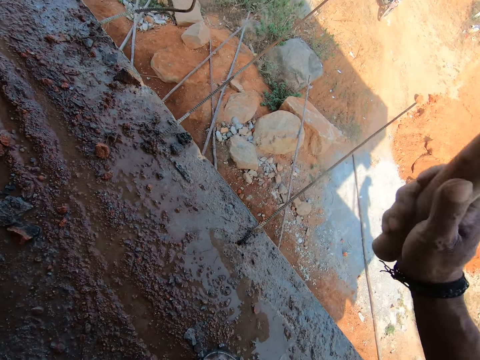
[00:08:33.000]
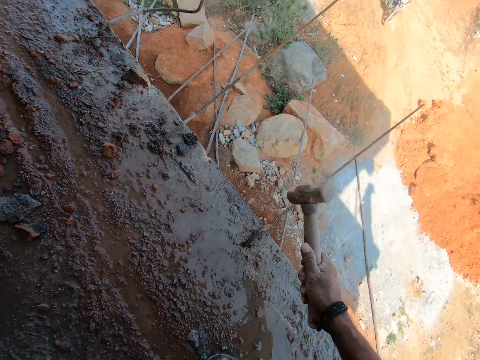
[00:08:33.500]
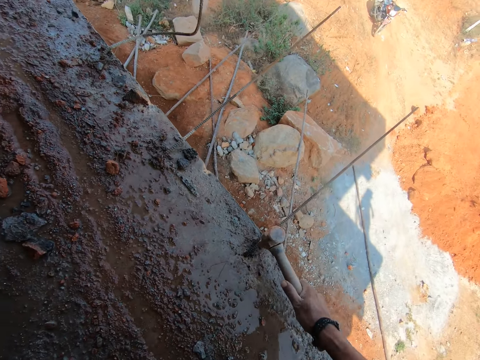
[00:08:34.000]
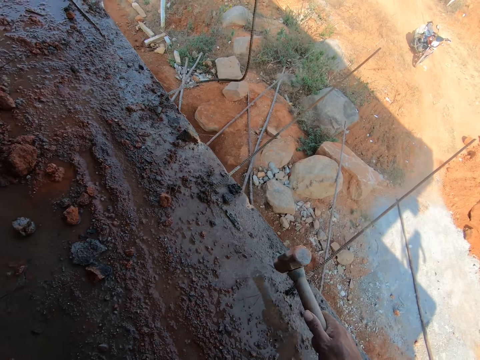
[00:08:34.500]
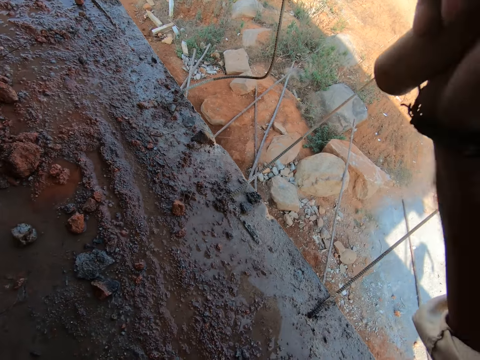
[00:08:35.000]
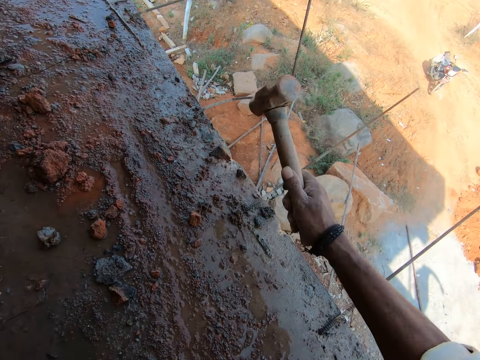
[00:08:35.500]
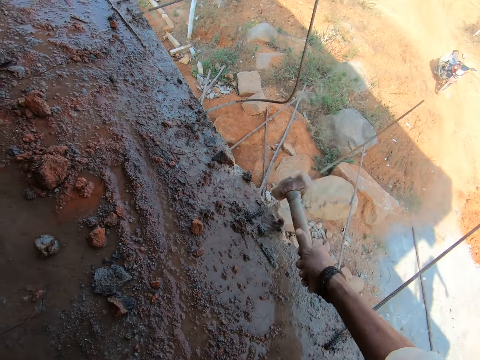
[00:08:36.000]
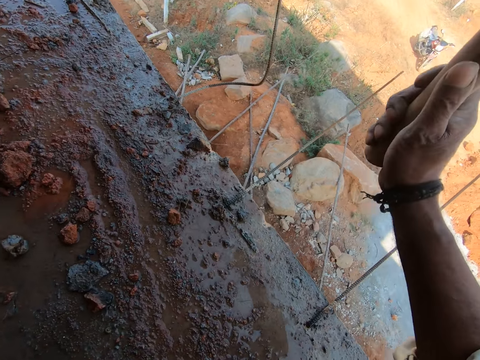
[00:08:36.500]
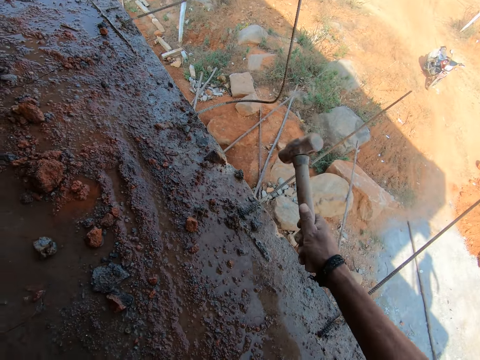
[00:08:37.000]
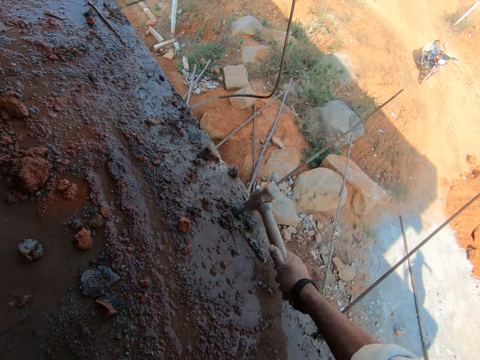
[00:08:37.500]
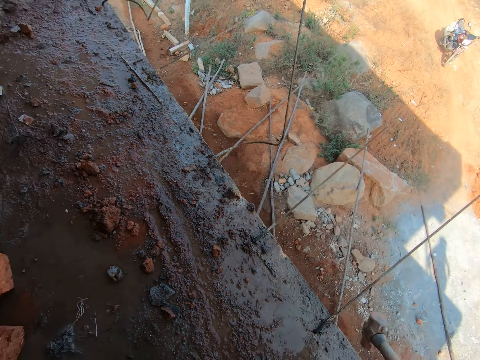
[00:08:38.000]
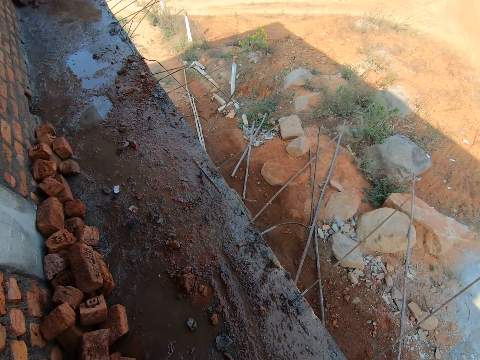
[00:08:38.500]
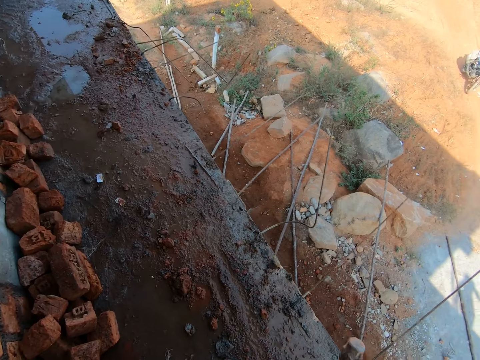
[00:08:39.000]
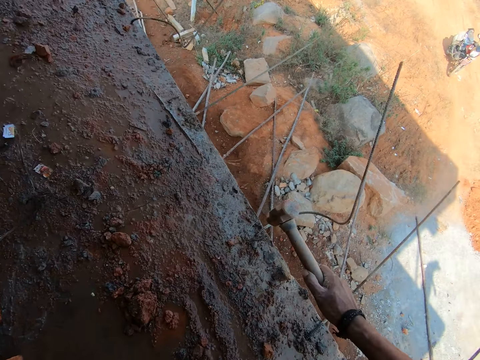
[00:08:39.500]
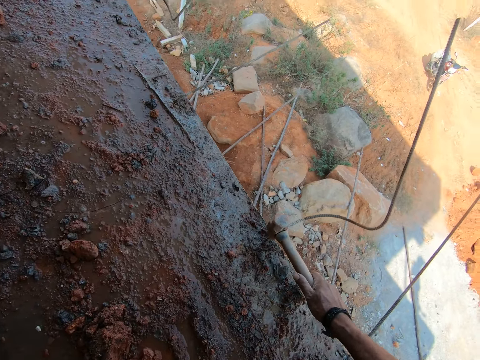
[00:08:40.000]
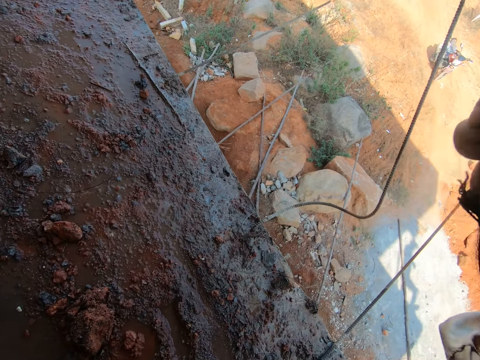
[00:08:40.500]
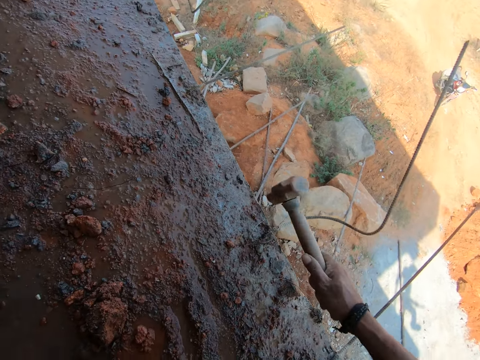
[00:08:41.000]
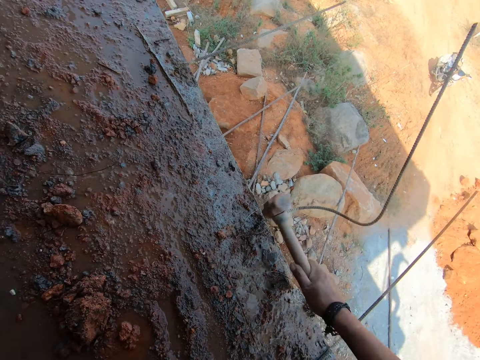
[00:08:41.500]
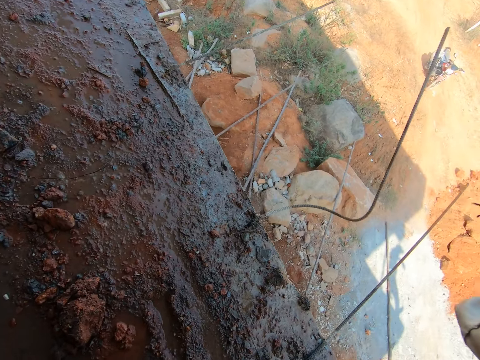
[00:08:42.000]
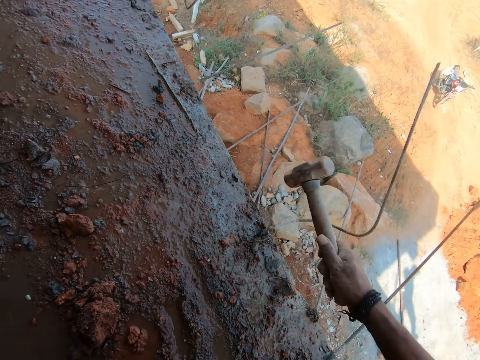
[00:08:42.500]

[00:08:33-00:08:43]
The camera wearer moves forward. They hit the floor with a hammer.

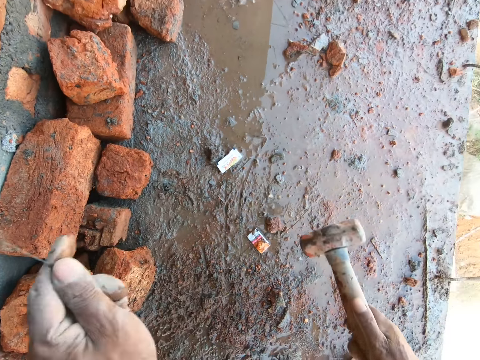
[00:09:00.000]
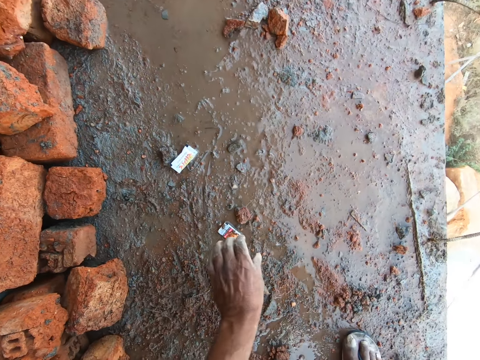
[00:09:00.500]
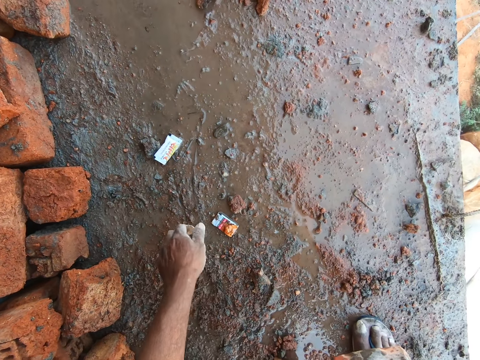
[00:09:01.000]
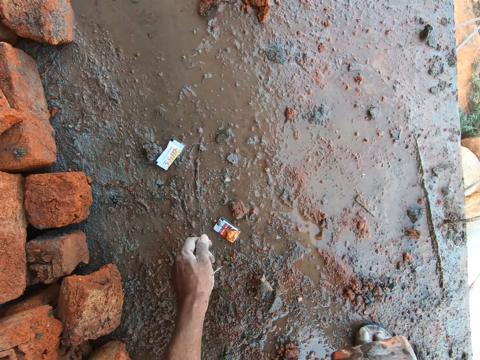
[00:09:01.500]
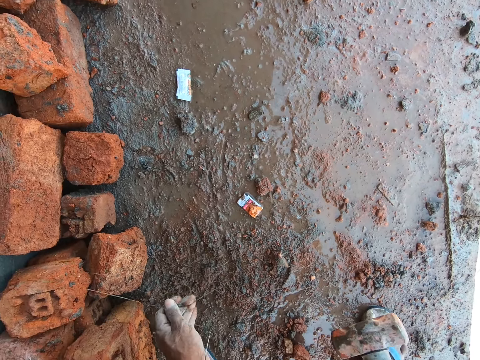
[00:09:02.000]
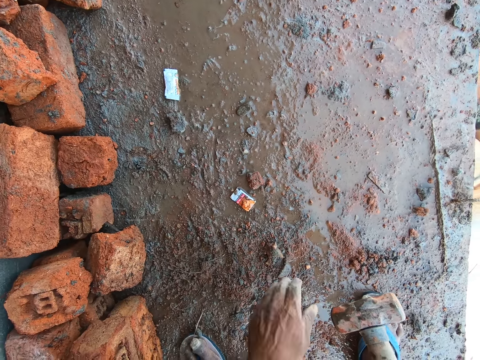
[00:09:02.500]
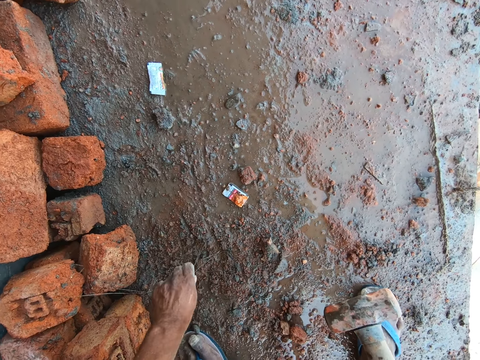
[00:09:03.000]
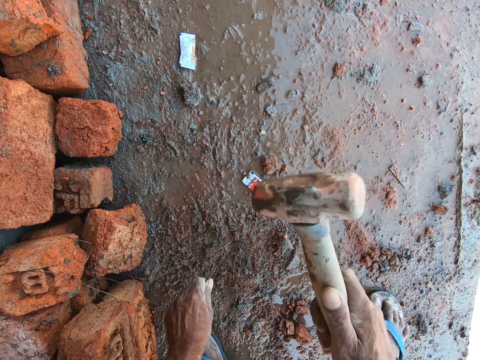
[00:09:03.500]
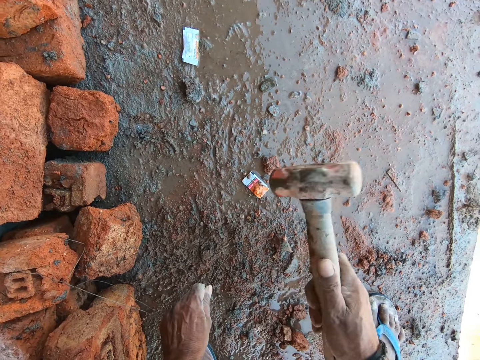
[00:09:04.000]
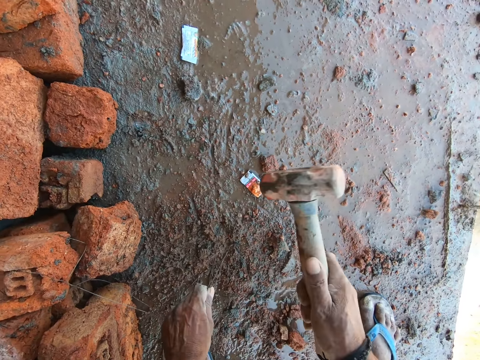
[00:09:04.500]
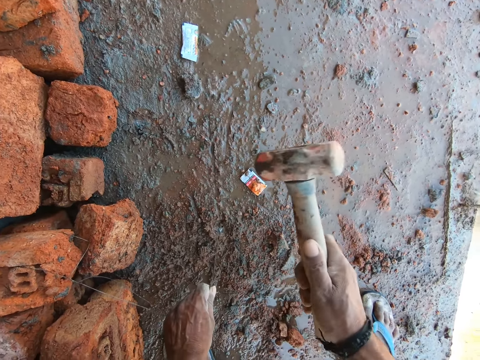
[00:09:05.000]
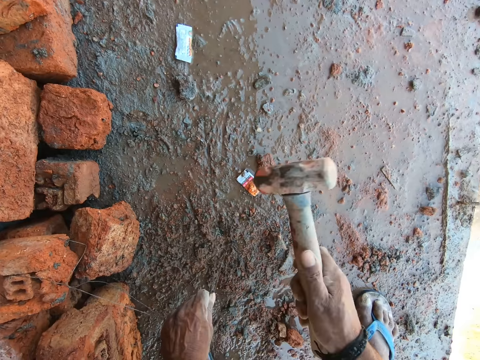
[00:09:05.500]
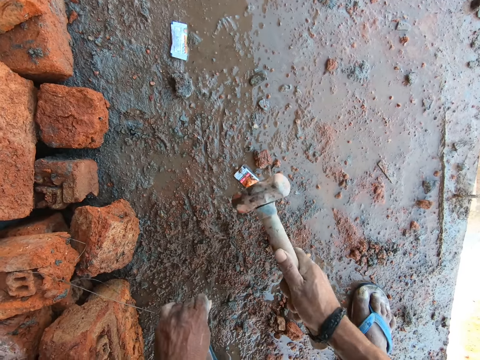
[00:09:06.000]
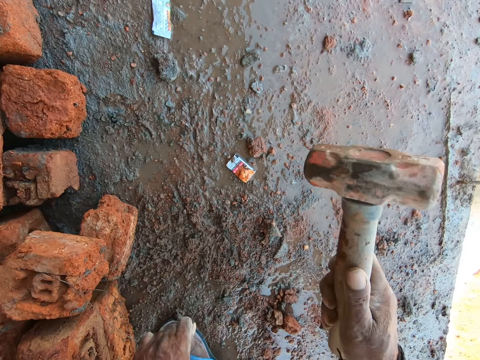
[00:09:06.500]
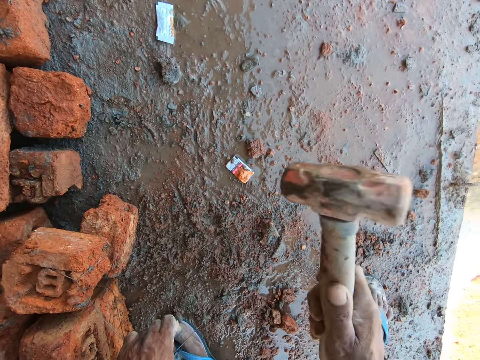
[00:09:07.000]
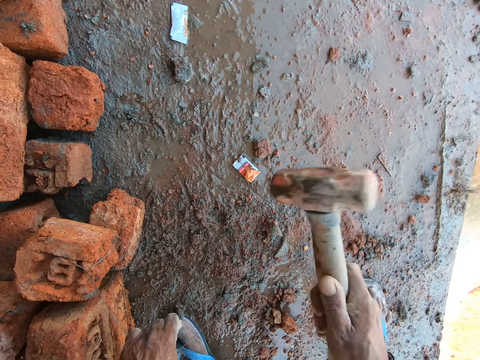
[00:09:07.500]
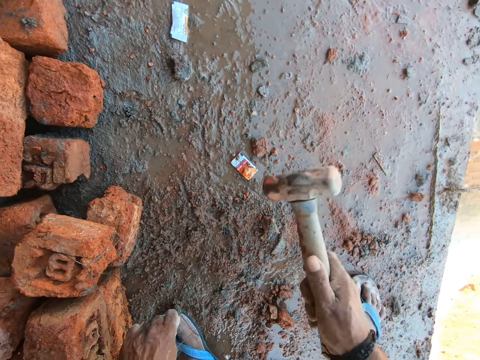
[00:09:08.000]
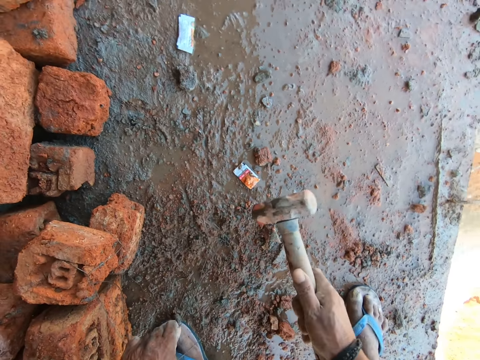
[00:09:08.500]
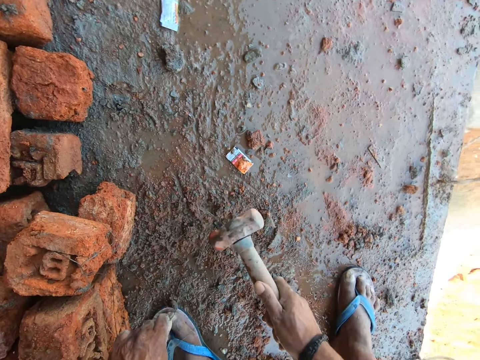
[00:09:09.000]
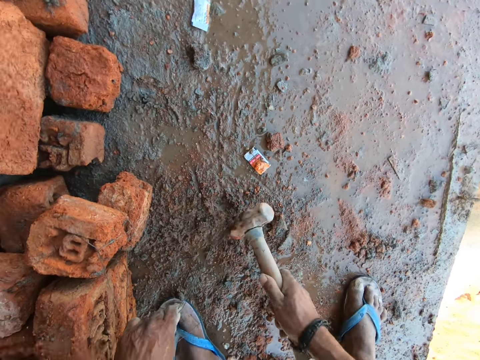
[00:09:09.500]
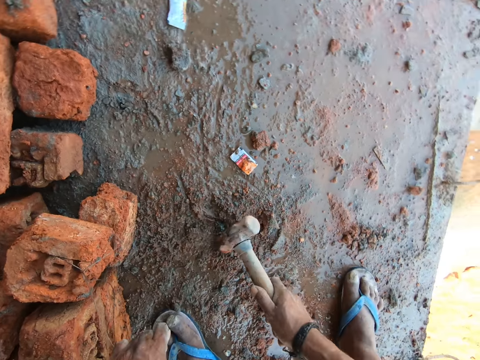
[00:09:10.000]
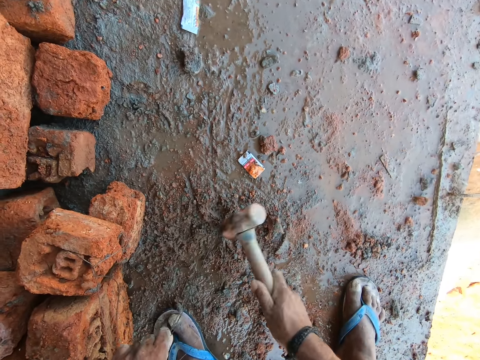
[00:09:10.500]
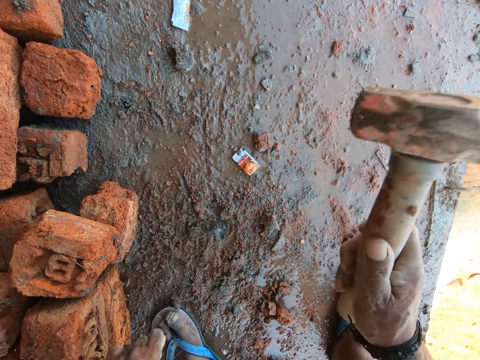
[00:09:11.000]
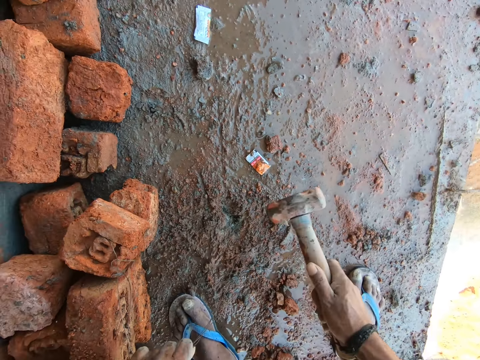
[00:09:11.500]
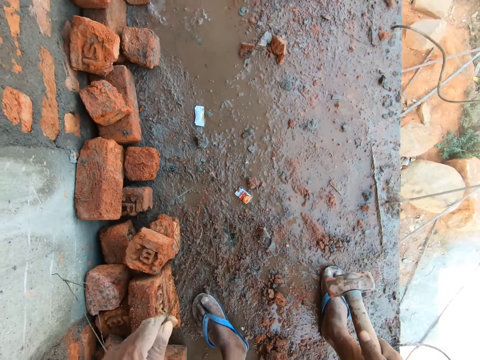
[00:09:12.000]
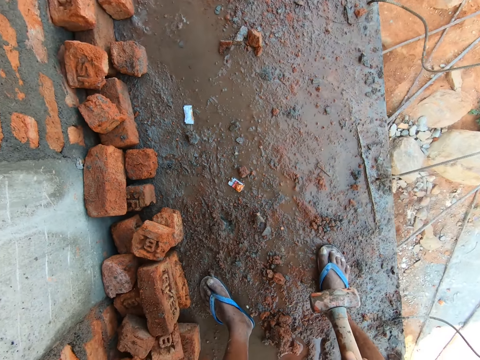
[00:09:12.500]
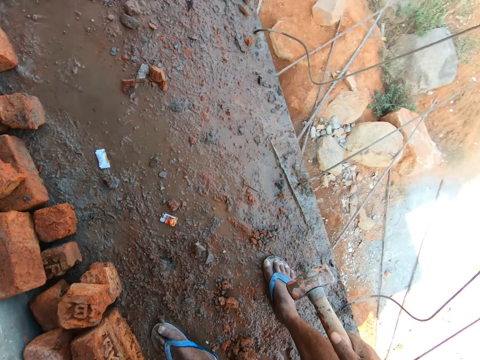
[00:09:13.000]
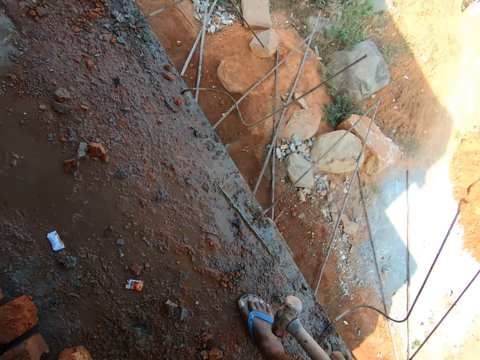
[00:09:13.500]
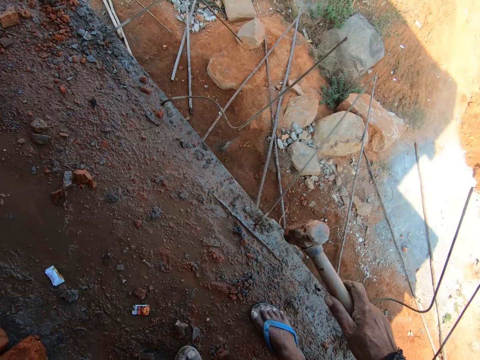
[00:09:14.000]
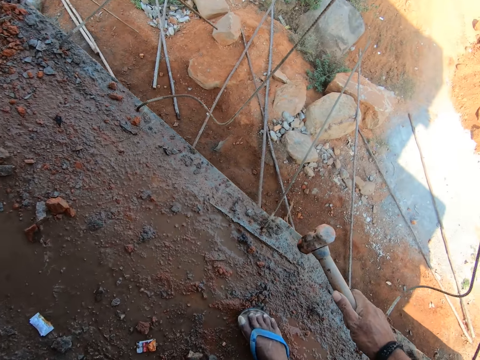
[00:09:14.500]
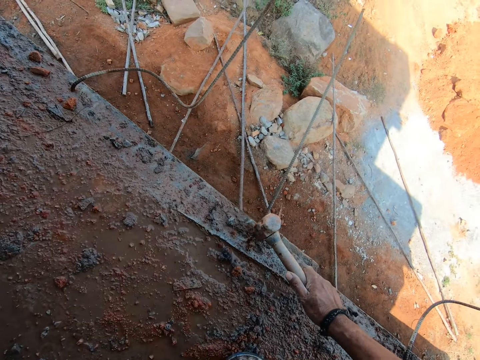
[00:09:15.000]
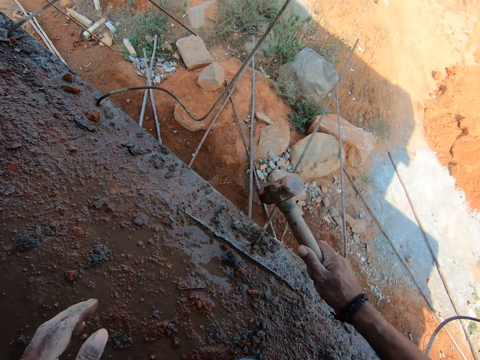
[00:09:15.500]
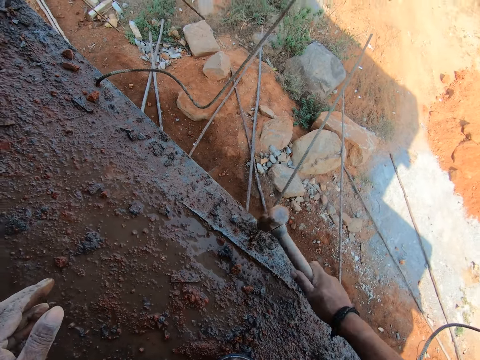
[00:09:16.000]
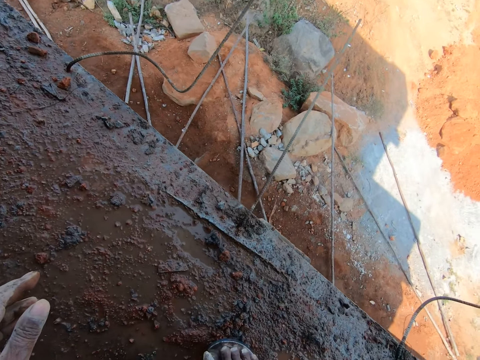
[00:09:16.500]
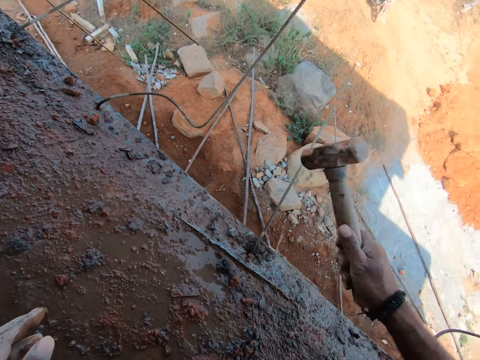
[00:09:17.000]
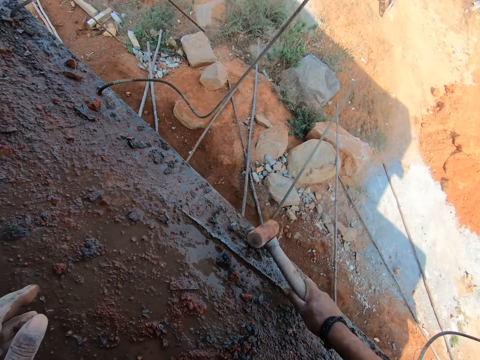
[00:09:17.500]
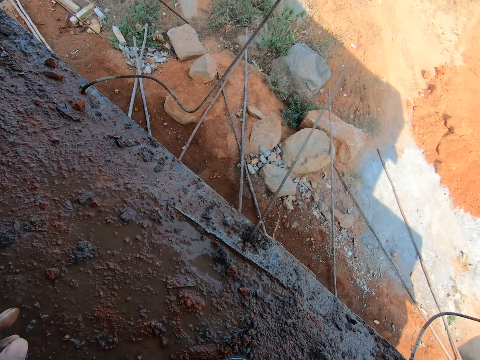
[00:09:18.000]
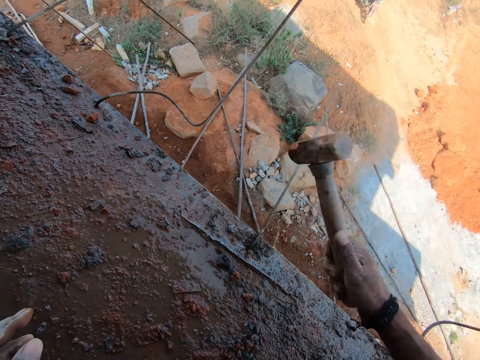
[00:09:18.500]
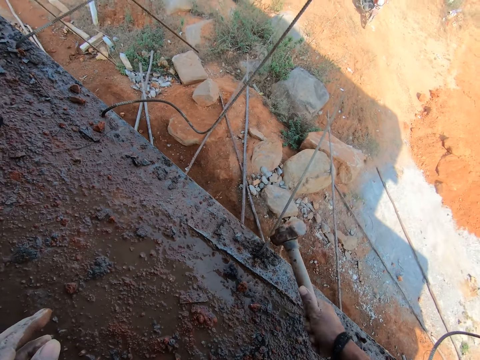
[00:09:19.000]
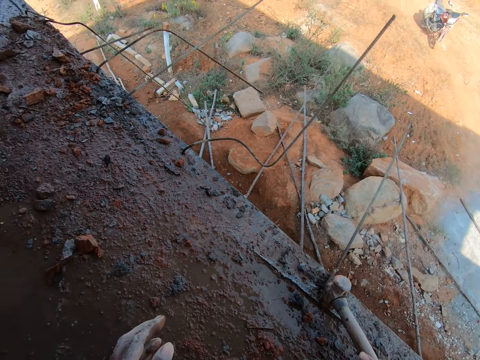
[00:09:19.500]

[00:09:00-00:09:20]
The camera wearer throws away a wire. They pick up a wire from the floor. They move the wire. They hold wires on the floor. They hit the floor with the hammer. They hammer the wire. They rise up. They throw away the wire. They move beside the floor. They hit the metal rod with the hammer.
